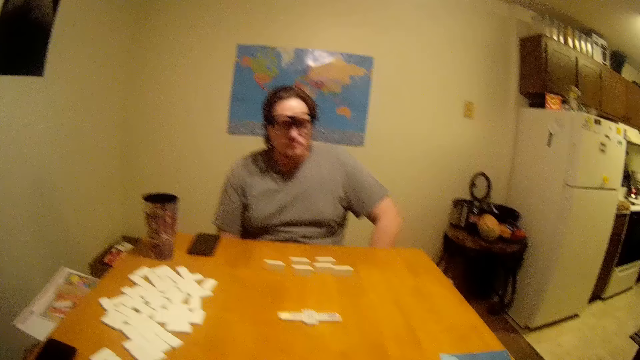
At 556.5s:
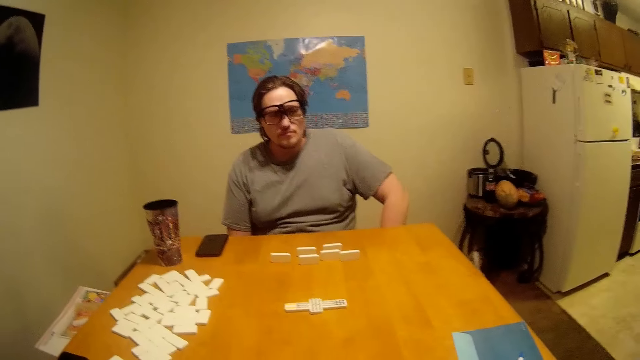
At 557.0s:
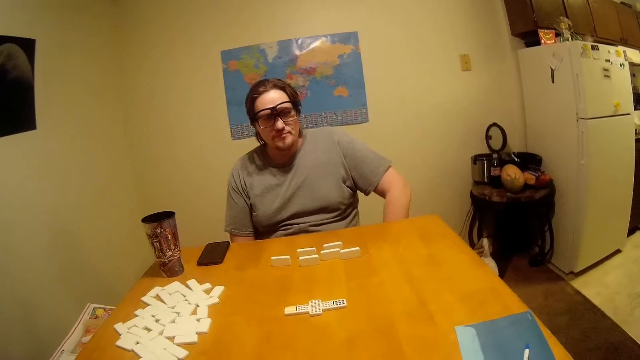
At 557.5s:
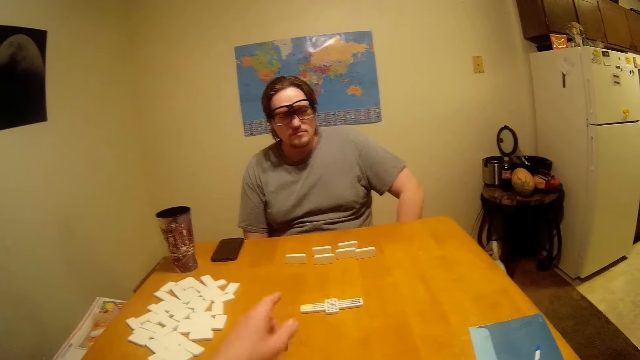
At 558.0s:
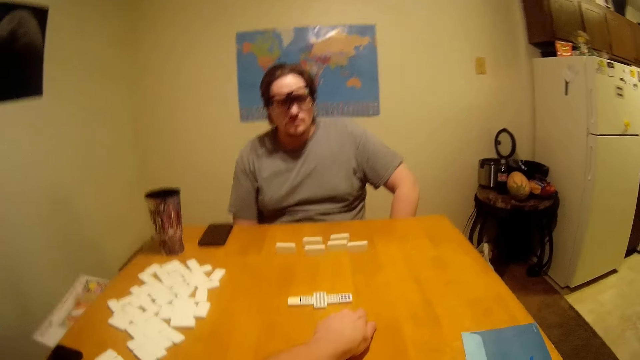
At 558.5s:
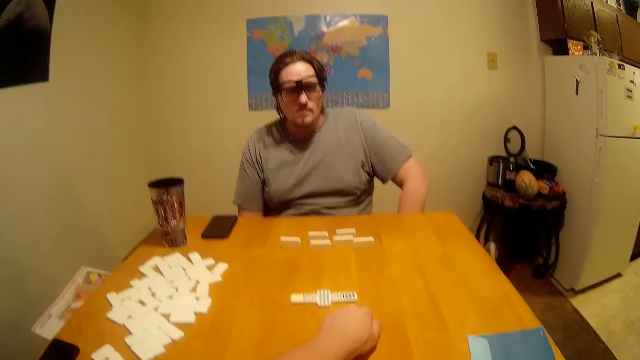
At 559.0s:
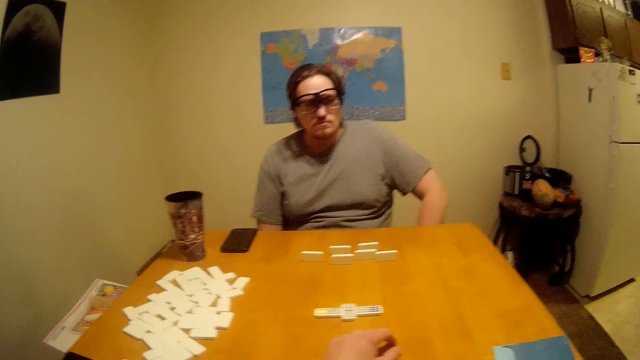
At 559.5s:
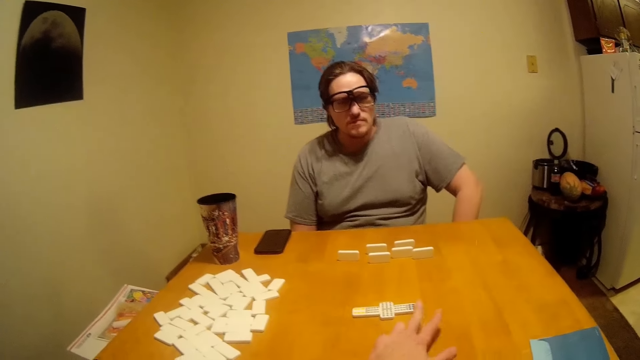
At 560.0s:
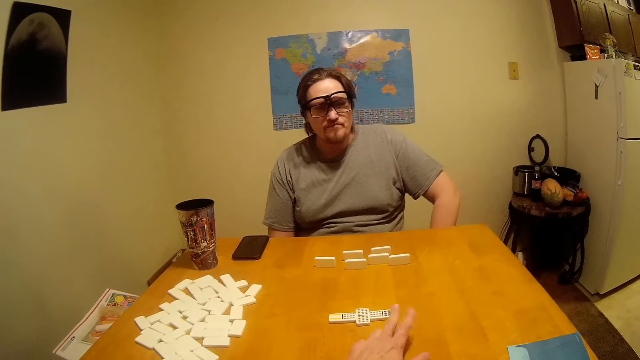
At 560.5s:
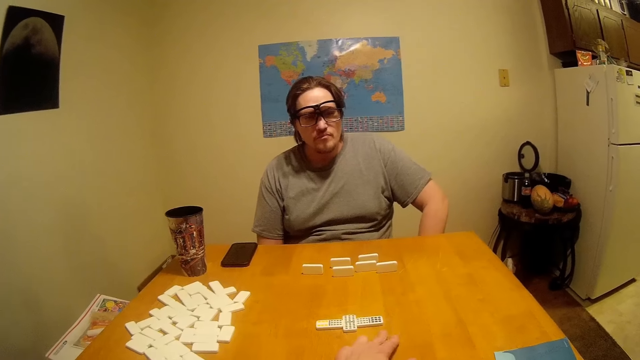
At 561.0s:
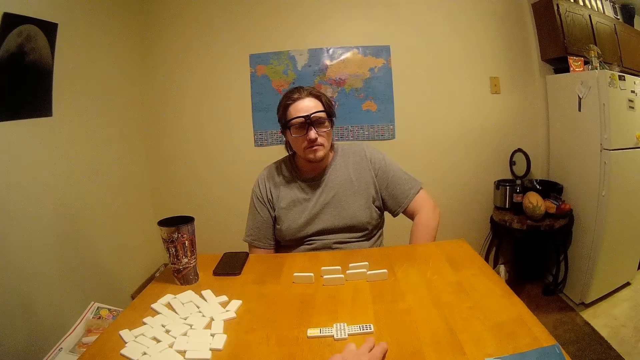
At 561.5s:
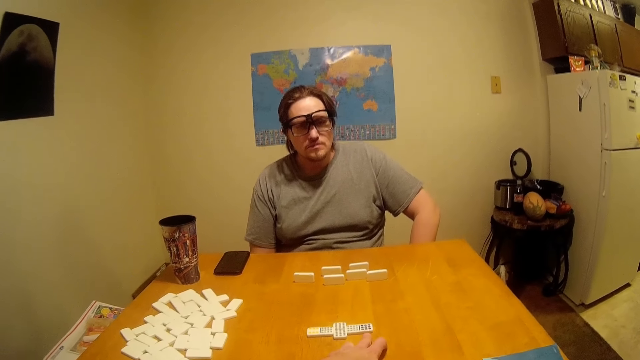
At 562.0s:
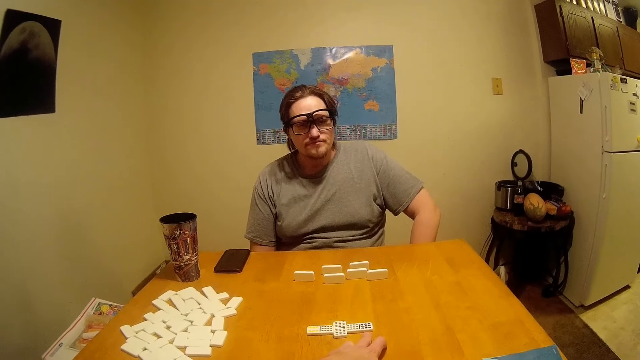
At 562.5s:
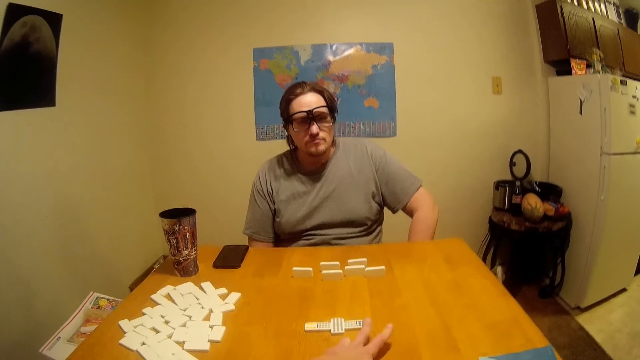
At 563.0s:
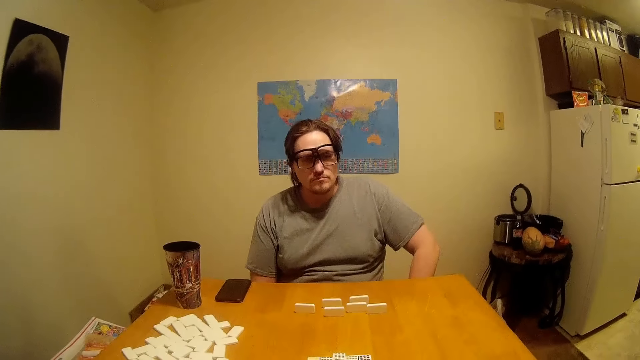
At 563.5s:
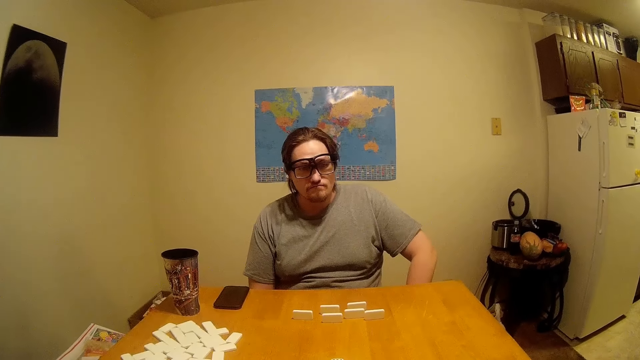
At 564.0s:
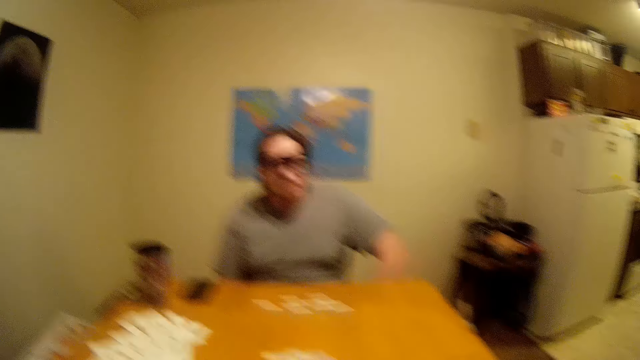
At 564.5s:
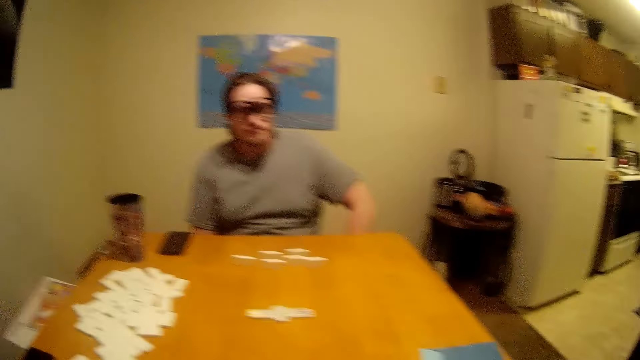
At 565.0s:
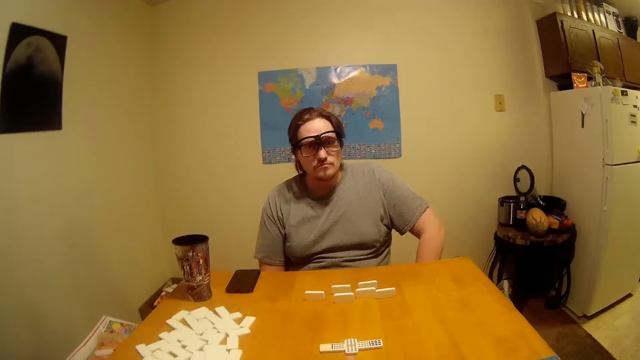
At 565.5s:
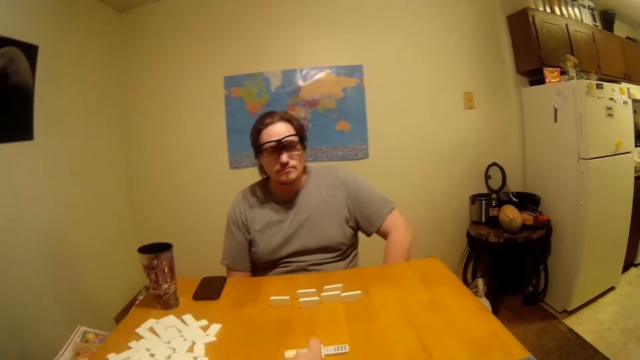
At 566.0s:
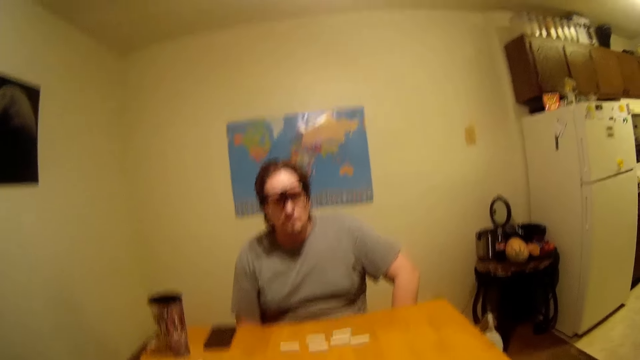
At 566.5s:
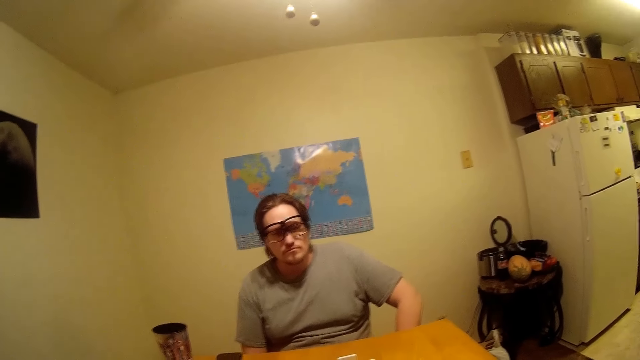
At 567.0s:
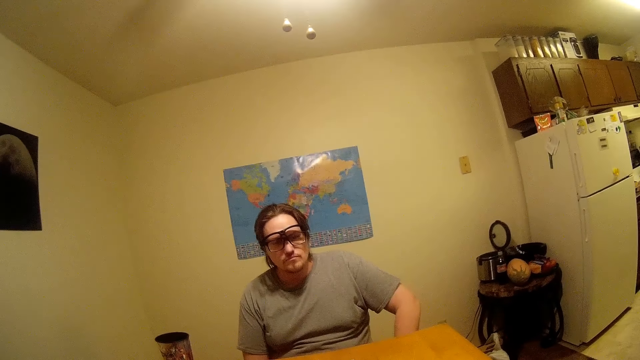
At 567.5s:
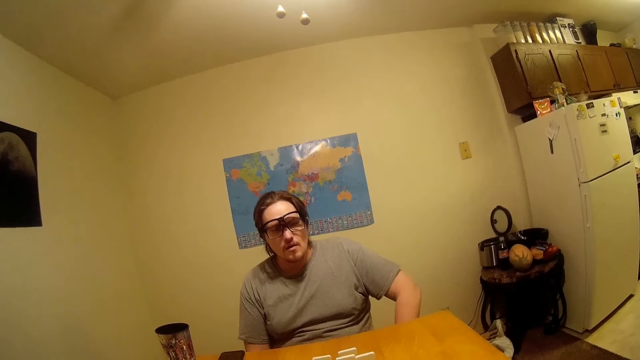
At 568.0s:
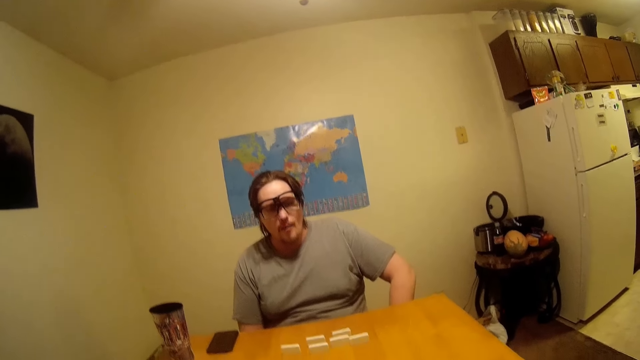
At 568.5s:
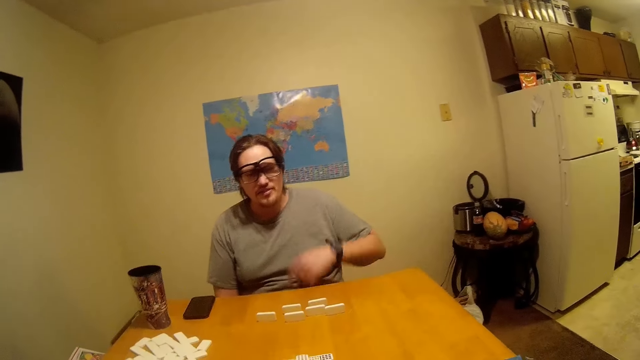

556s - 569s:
The camera wearer looks around. They pick up the Ludo. They tap fingers on the table. They move the hand. The man nods his head. He talks. The camera wearer talks to the man. They look around.

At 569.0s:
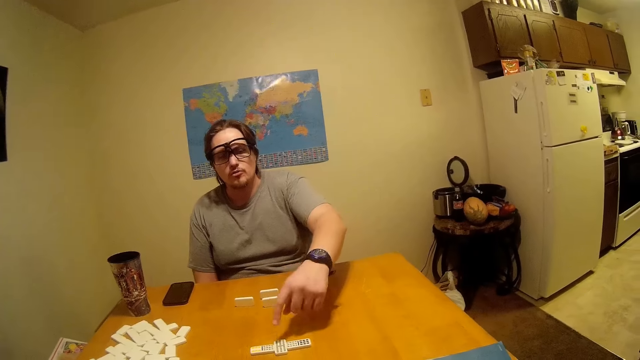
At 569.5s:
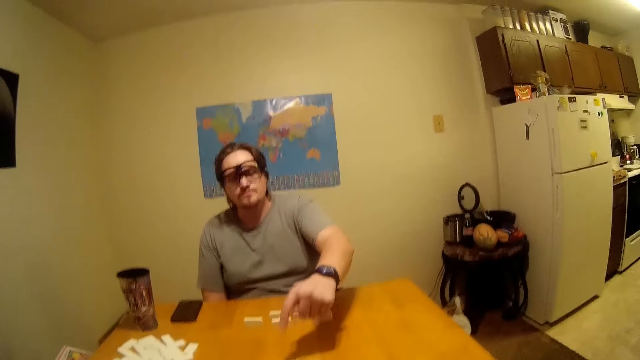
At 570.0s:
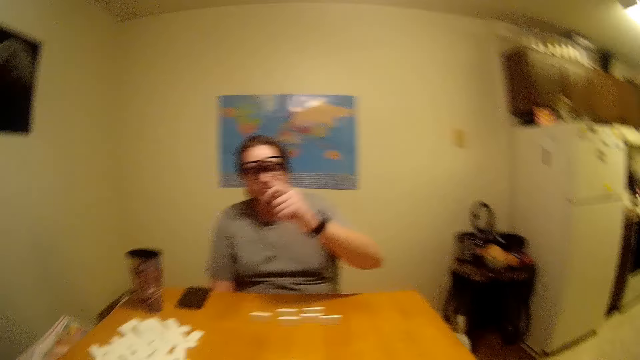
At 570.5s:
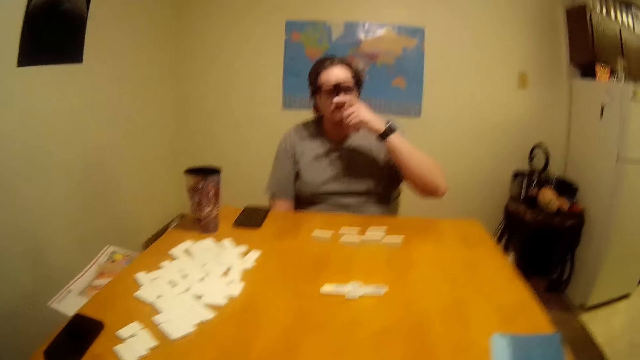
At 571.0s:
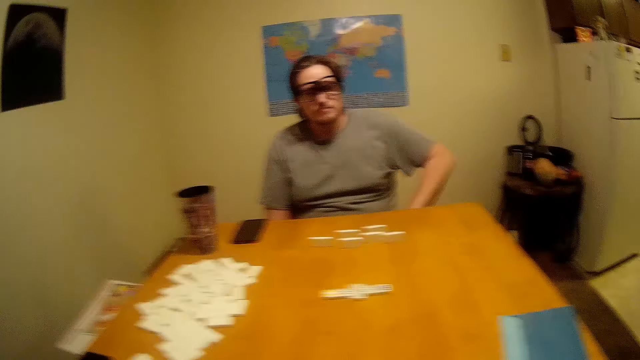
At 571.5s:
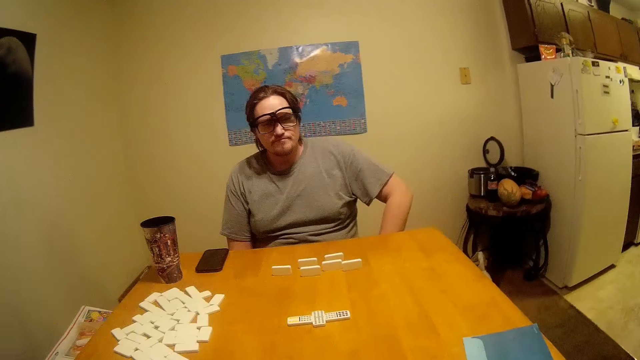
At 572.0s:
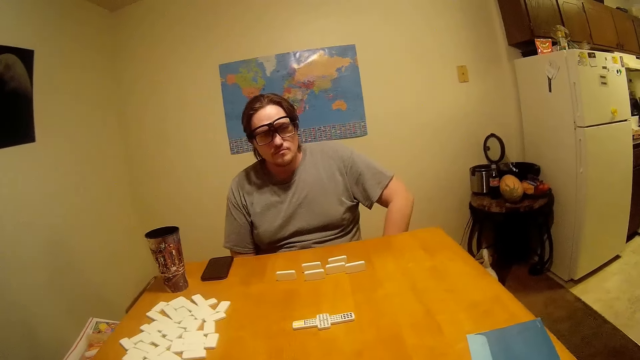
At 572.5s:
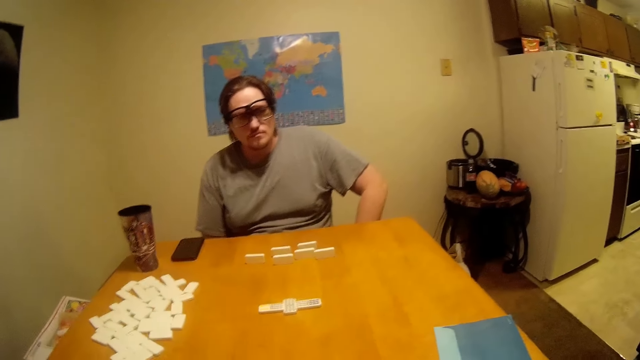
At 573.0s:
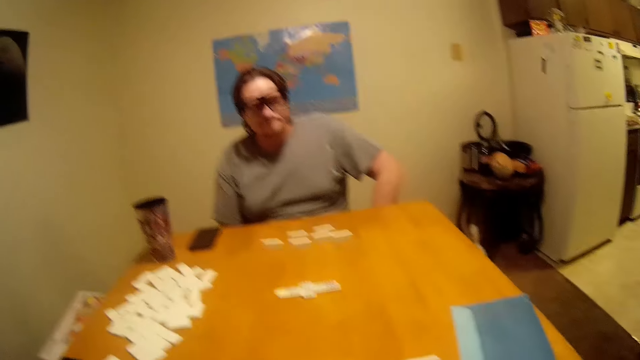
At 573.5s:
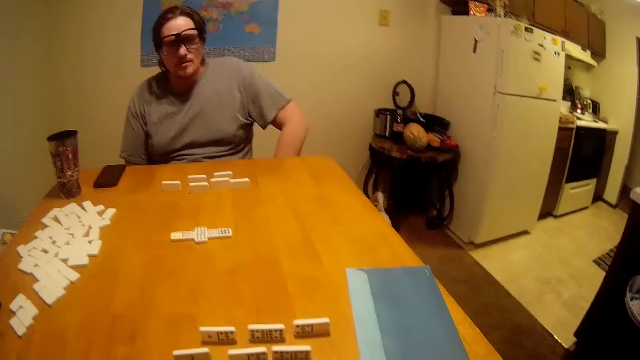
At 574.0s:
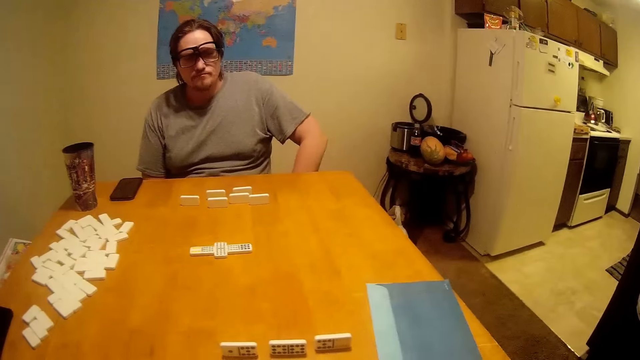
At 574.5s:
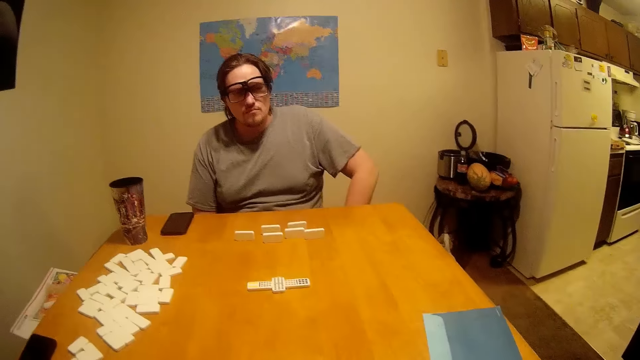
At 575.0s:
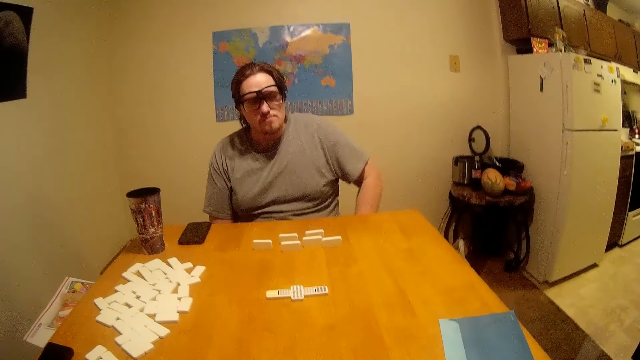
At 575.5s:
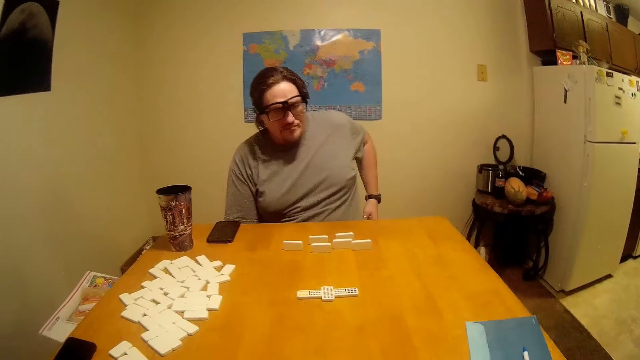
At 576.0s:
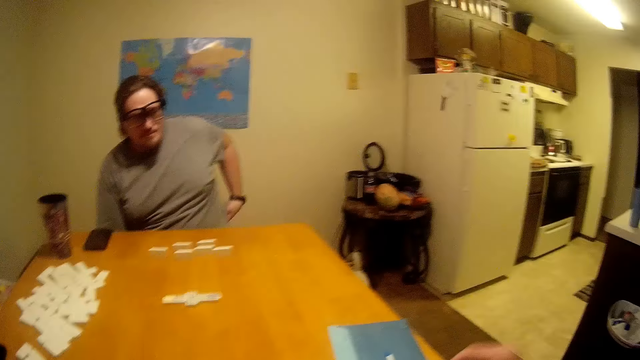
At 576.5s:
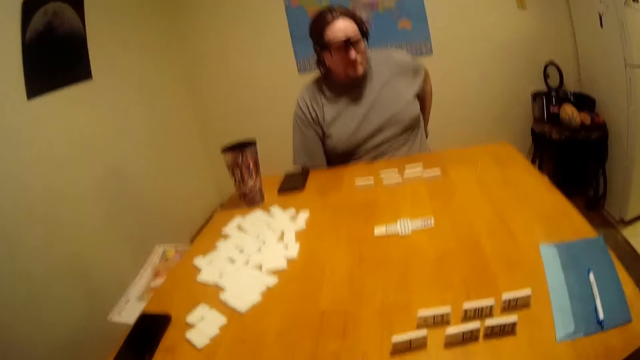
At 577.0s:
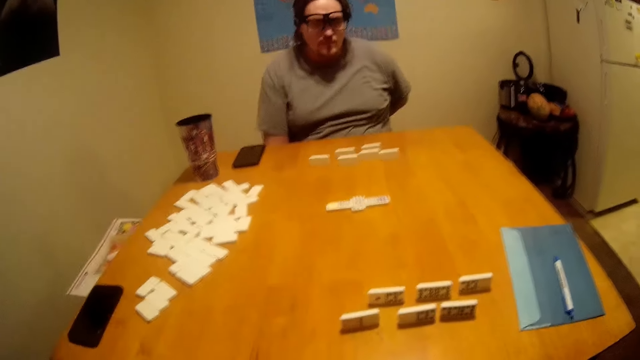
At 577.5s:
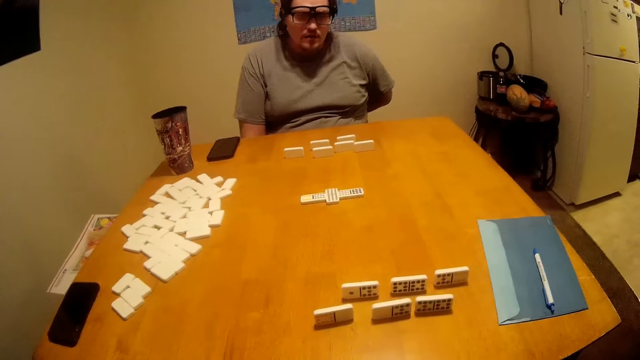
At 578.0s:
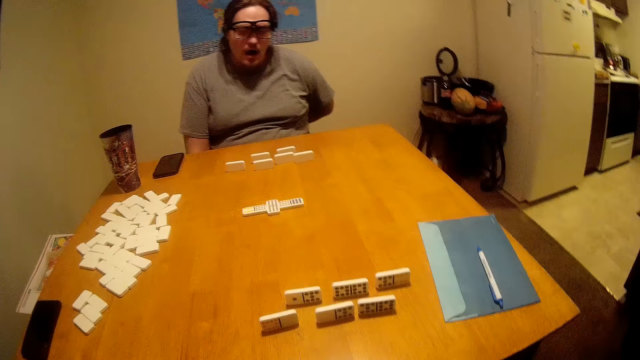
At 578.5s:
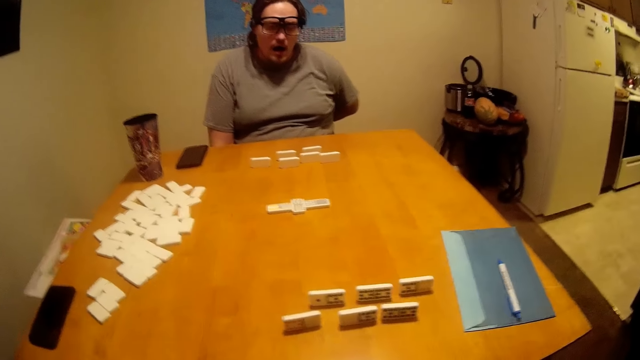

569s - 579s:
The man points at the Chinese board game. He lifts the hand. The camera wearer looks around. The man moves the hand. The camera wearer lifts the hand. The man touches his back.
